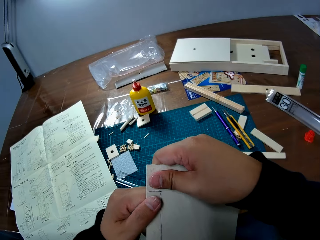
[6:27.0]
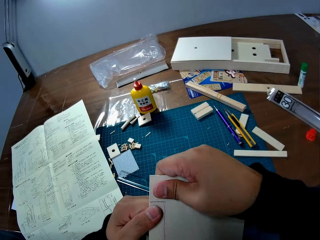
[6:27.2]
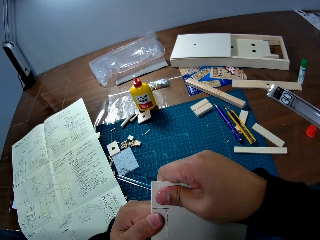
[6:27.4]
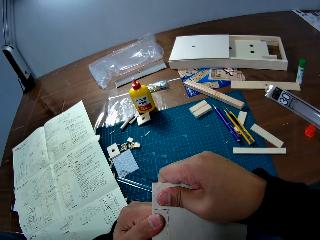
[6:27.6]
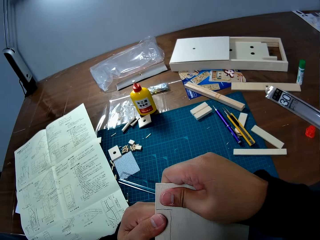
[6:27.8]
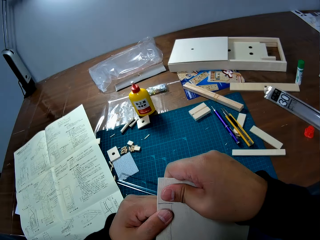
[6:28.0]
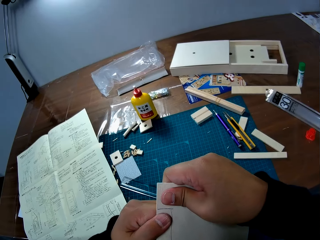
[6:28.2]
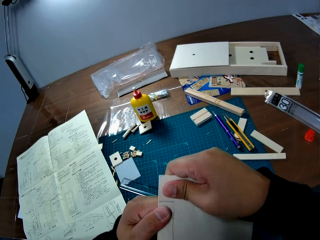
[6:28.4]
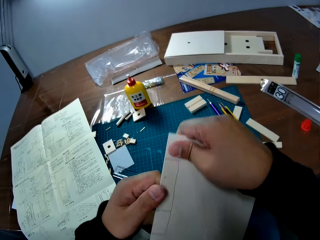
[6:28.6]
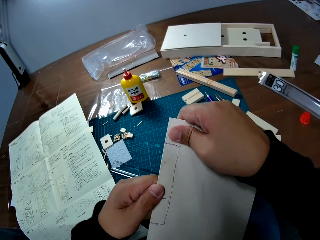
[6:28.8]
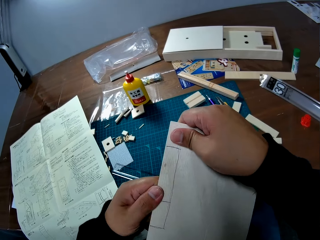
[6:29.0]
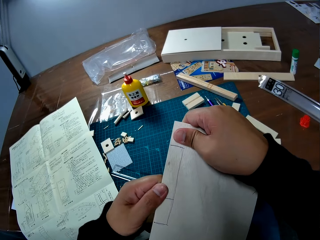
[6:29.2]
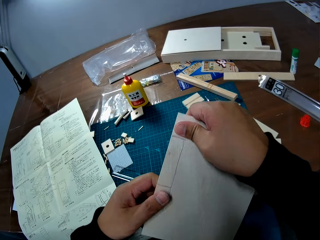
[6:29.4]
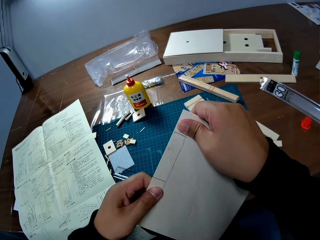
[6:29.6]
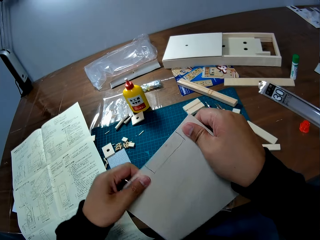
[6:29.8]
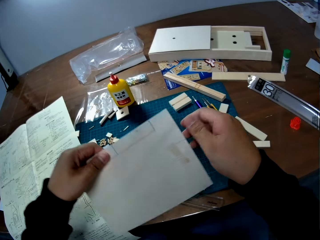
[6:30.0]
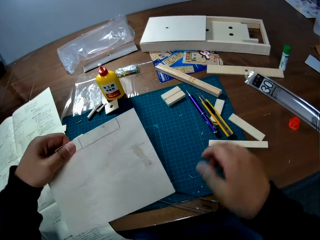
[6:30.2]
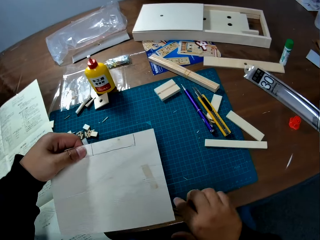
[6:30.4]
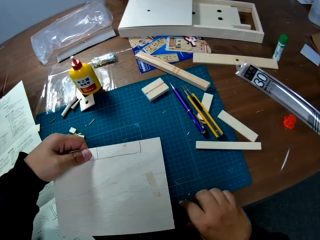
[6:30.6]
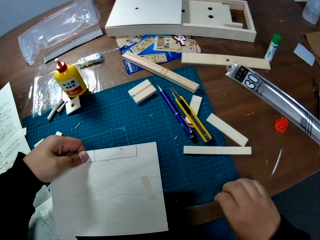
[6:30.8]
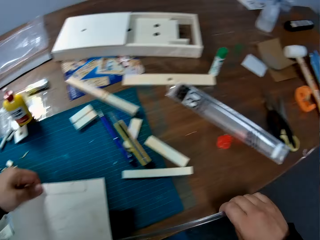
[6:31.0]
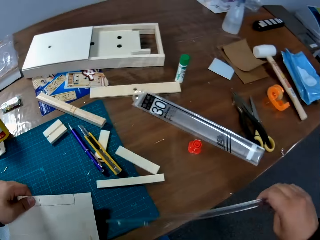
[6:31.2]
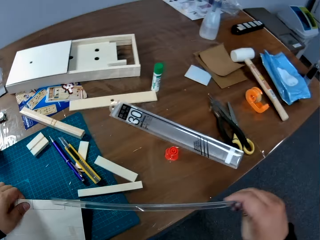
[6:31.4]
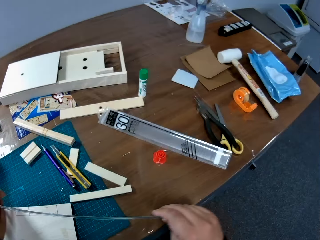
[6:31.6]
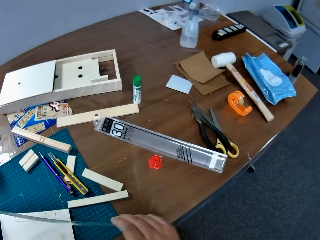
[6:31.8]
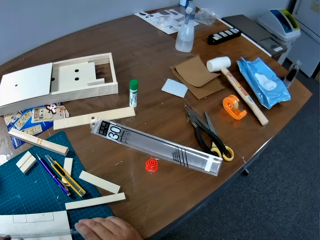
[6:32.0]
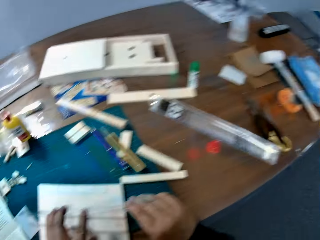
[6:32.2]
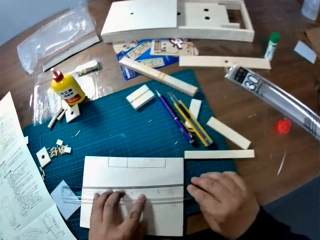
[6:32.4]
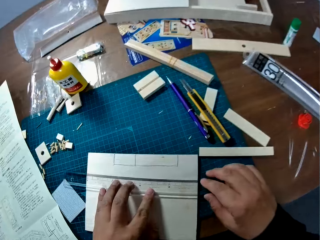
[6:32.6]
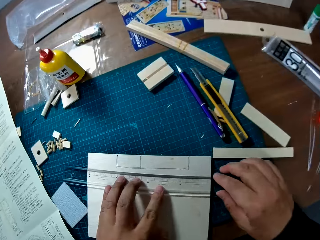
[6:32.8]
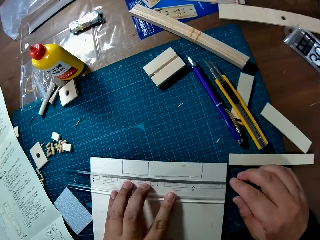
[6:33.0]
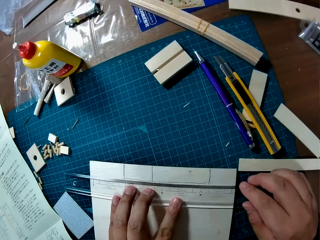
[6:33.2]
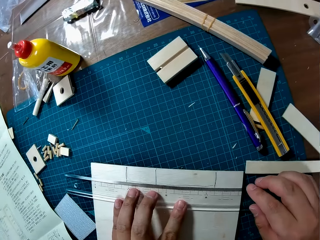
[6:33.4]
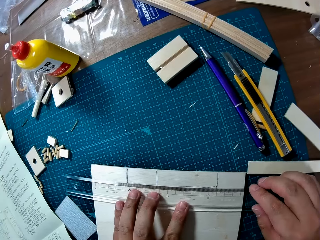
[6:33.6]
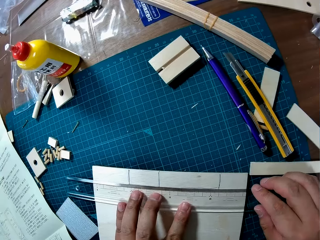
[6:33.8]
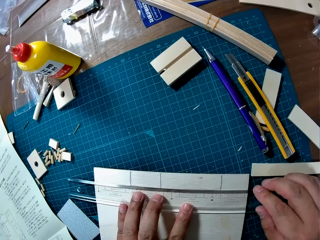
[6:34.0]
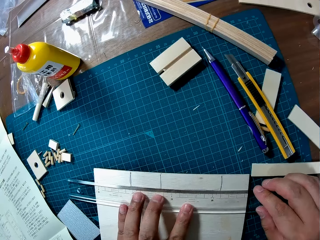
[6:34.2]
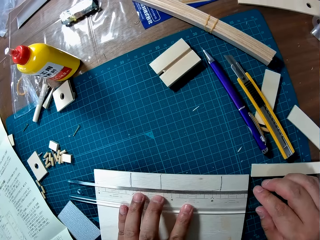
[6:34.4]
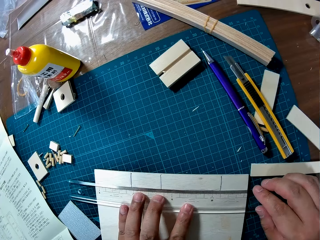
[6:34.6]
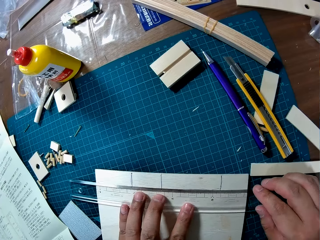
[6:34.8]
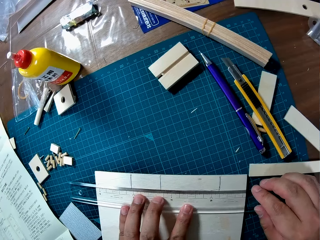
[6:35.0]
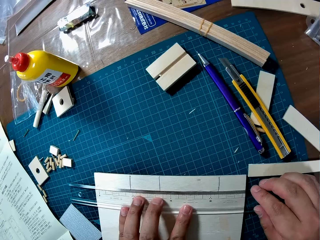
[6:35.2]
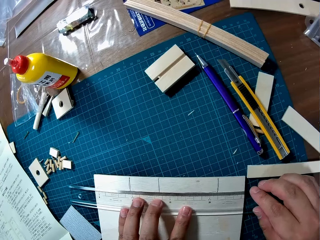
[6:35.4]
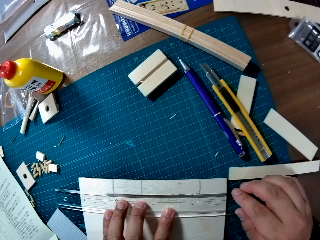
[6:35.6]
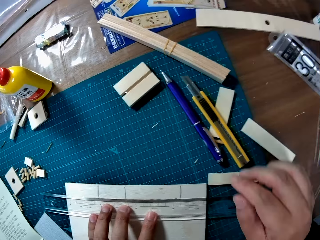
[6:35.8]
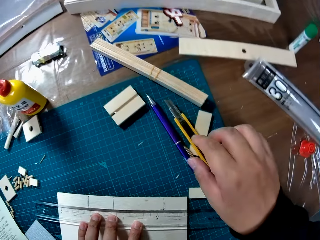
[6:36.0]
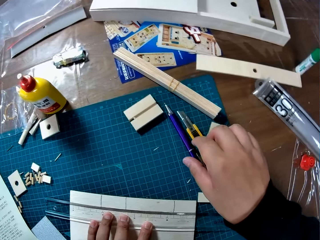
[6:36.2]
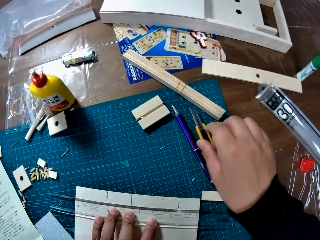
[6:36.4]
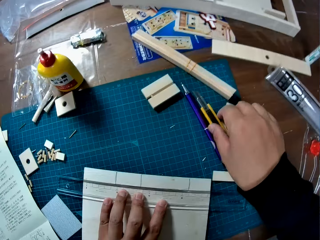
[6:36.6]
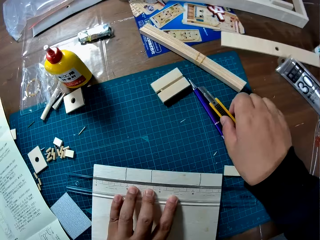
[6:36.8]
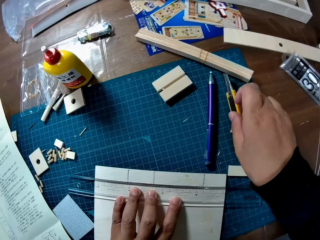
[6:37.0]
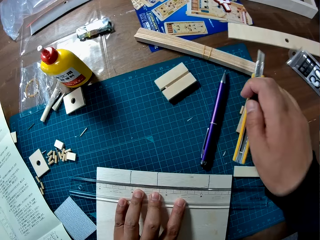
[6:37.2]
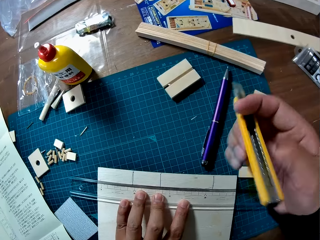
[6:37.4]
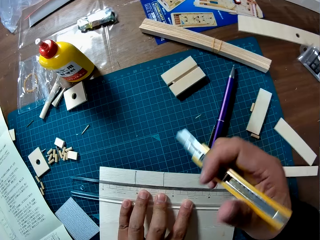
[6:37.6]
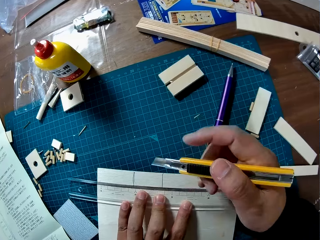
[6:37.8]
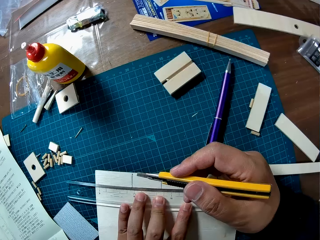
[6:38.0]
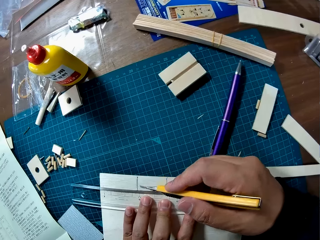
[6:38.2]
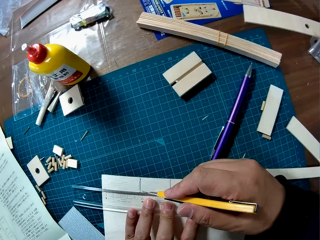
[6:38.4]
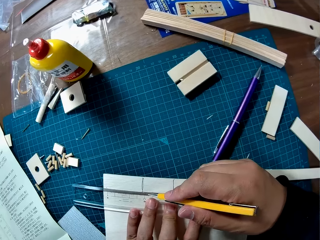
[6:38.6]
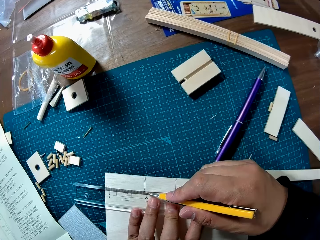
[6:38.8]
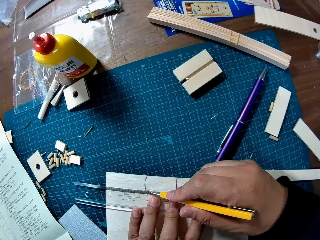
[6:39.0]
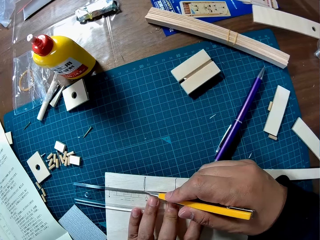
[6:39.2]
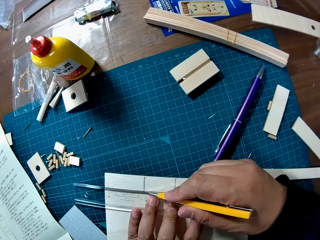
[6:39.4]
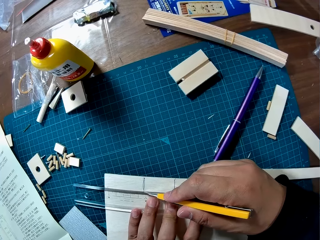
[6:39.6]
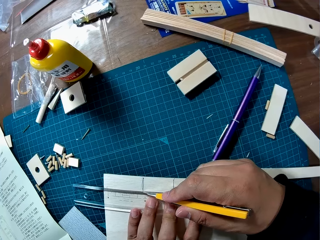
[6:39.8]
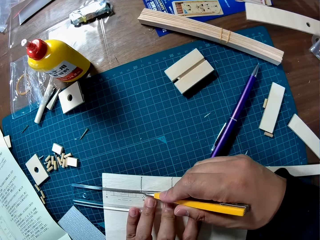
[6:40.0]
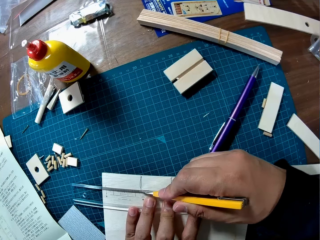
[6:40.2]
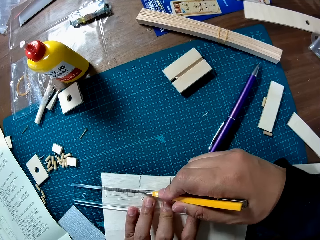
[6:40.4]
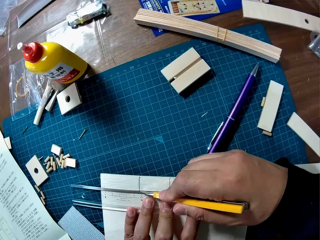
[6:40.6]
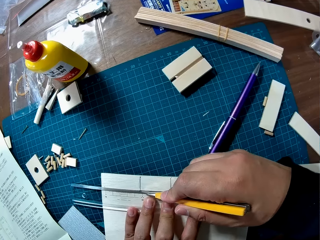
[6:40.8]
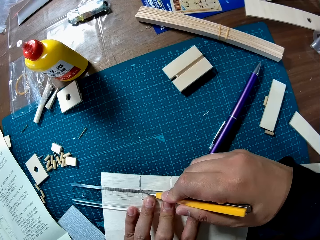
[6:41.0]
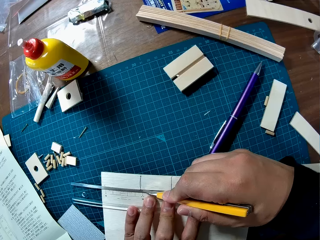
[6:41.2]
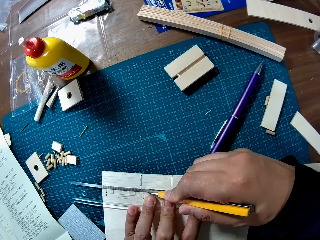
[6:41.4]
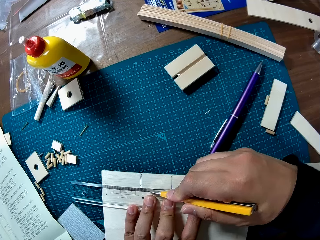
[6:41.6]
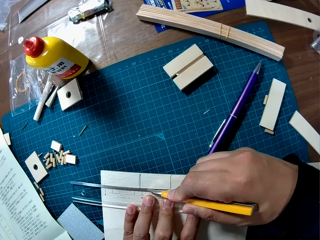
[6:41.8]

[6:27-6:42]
The camera wearer pushes the cut piece from the wood sheet or labelled paper. They pull the cut off parts of the paper. They place the wood sheet on the table or mat. They pick the ruler from the mat, place the ruler on the line on the wood sheet. They pick up the trim knife or craft knife from the table. They cut the wood sheet on the line with the trim knife.

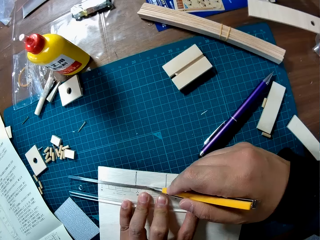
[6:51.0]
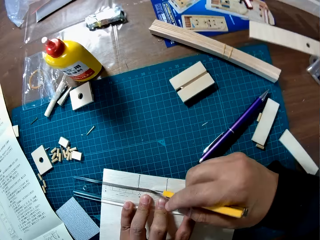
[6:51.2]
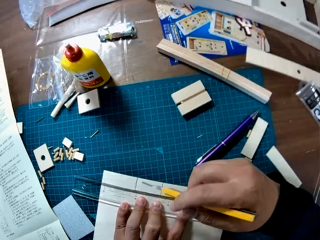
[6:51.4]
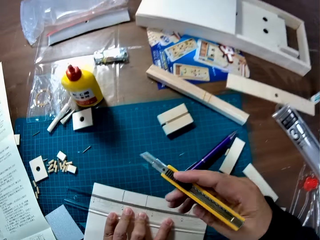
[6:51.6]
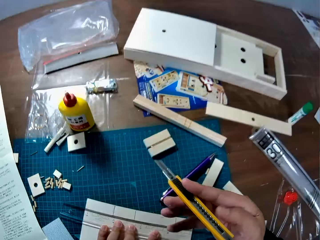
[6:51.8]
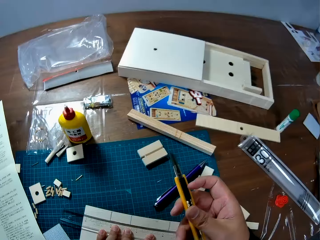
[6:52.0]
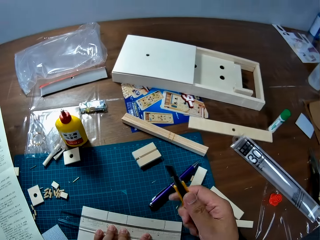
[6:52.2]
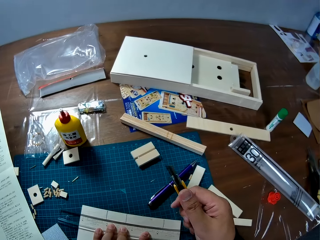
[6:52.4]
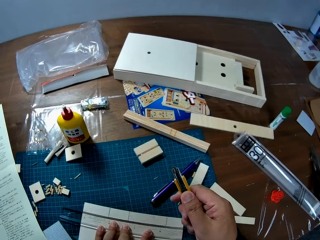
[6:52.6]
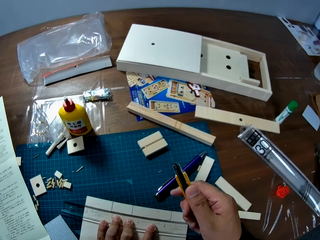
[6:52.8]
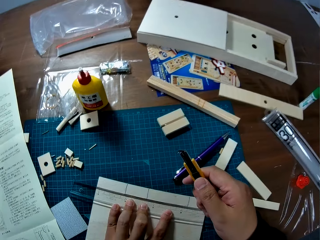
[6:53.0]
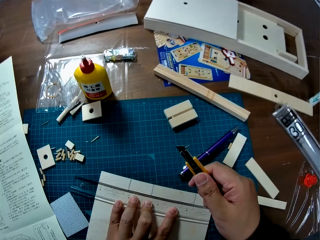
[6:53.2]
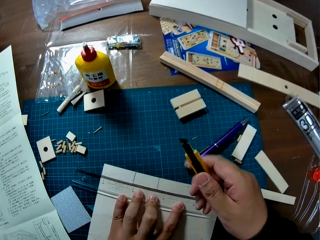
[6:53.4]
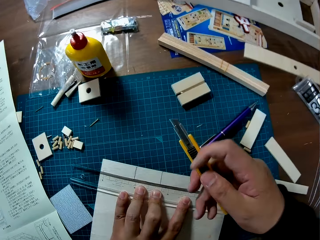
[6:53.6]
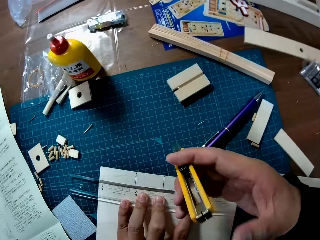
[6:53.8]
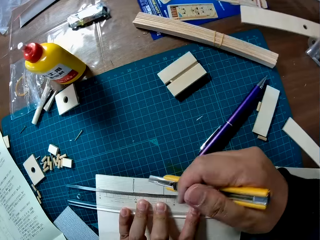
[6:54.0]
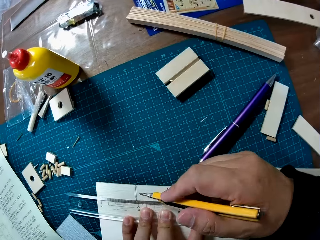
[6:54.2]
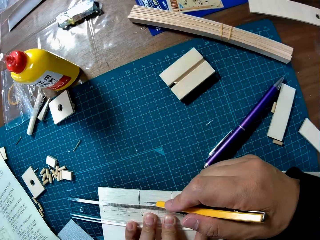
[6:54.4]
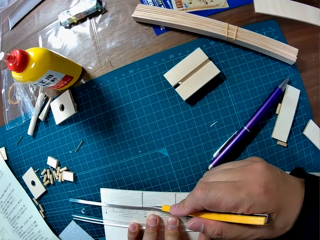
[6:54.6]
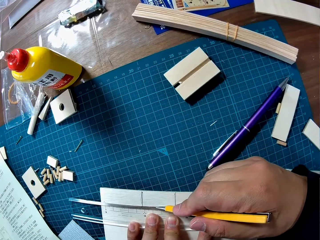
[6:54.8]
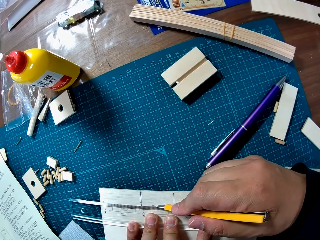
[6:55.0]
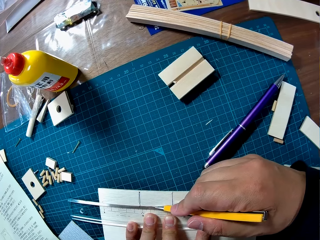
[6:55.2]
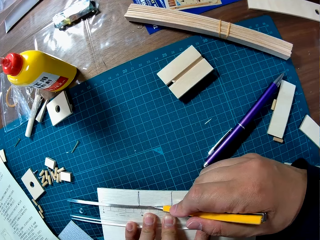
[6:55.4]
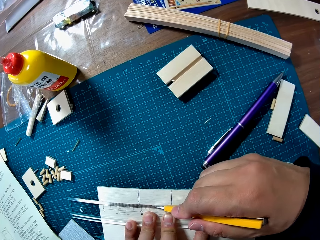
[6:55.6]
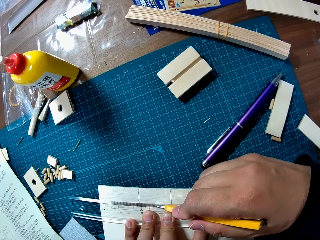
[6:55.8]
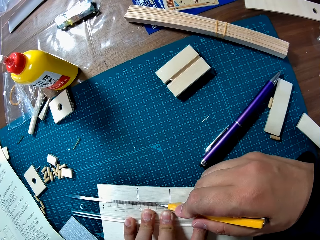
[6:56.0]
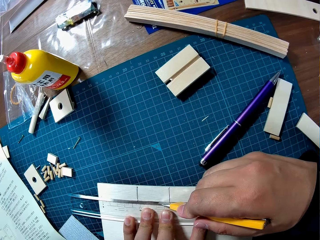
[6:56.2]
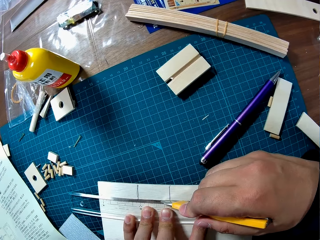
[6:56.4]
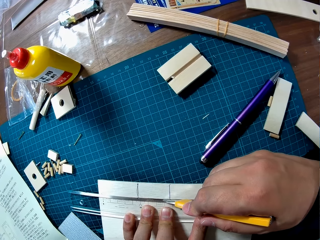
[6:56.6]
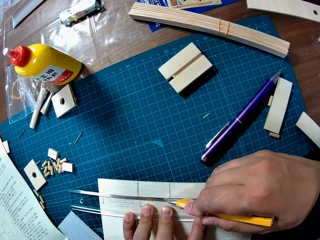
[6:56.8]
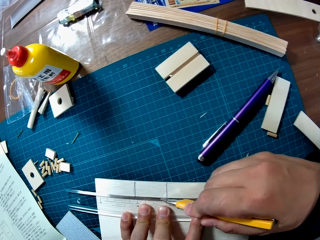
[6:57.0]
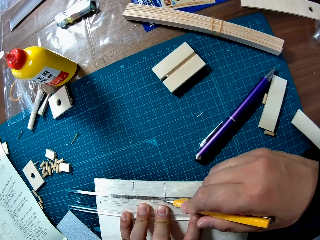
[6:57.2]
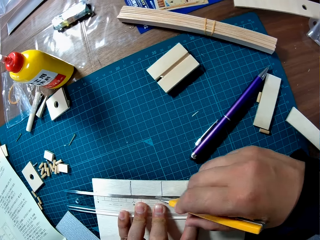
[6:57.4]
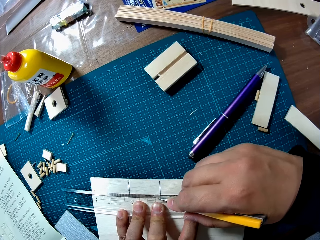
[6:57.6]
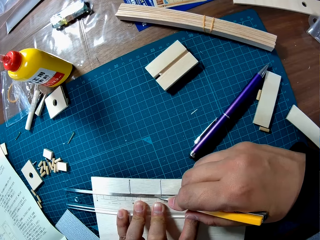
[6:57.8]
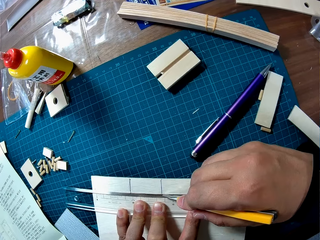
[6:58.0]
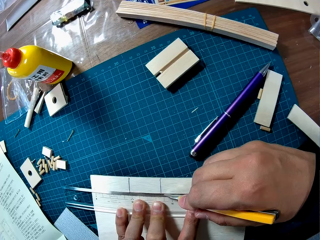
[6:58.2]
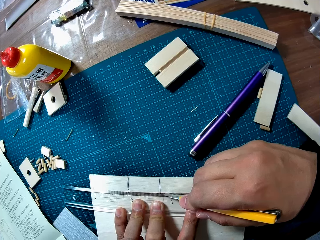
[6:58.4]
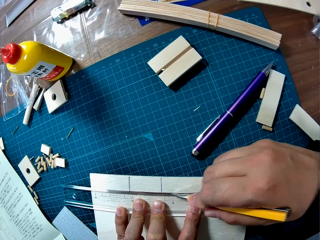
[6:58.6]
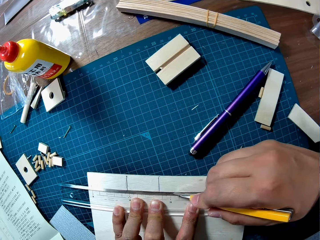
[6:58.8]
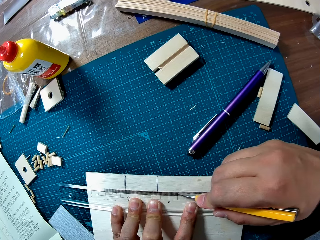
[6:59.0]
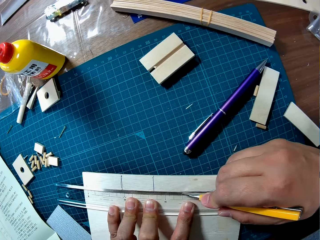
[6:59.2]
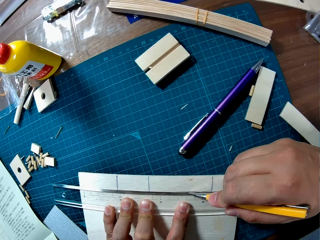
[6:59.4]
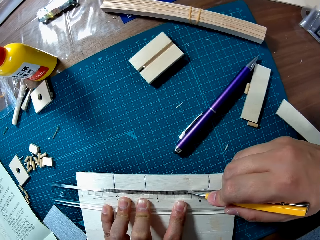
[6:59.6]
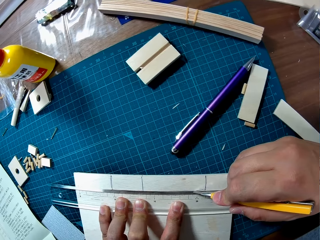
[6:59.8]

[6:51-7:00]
The camera wearer lifts the craft knife or trim knife from the labelled paper or wood sheet. They hold the craft knife. They adjust the blade of the trim knife. They cut the wood sheet on the line with the trim knife.
